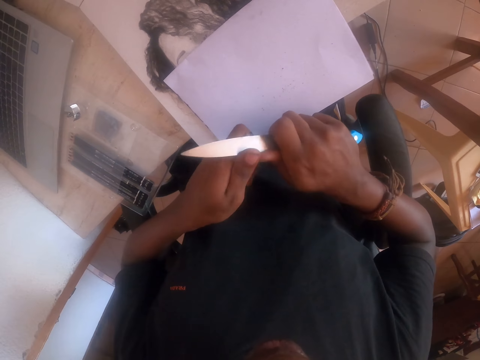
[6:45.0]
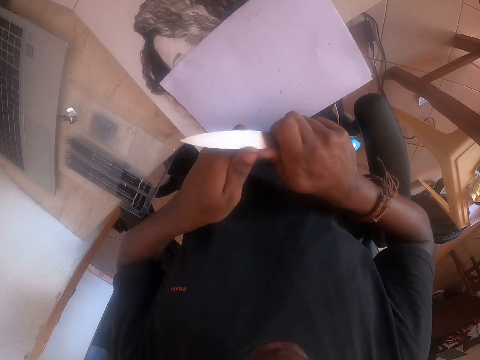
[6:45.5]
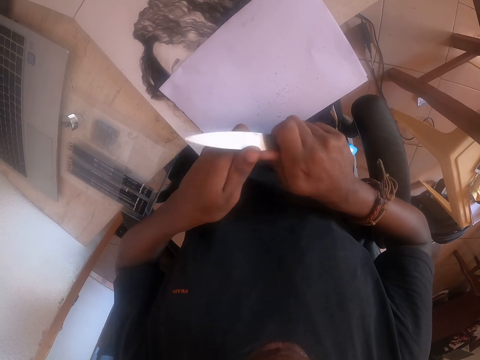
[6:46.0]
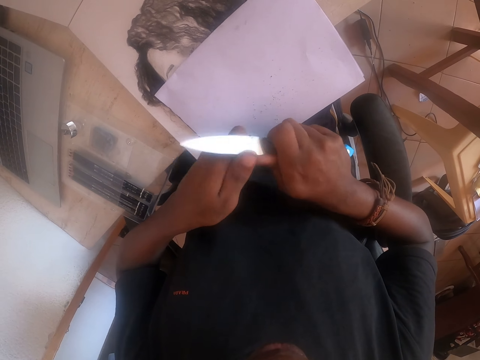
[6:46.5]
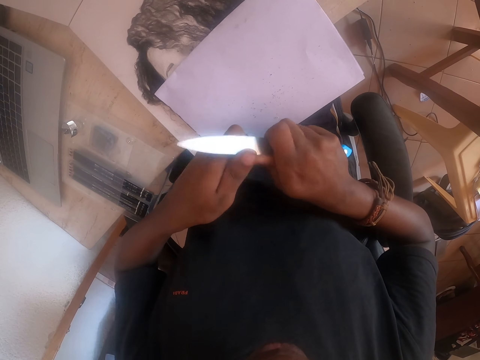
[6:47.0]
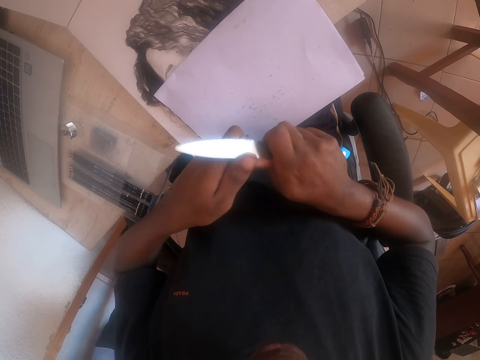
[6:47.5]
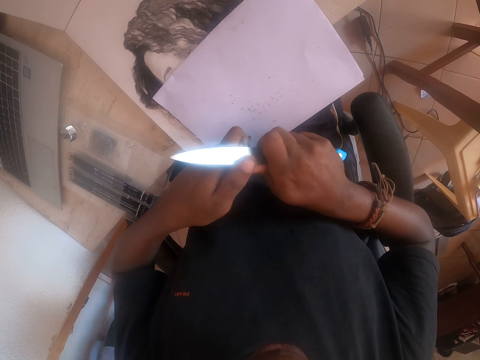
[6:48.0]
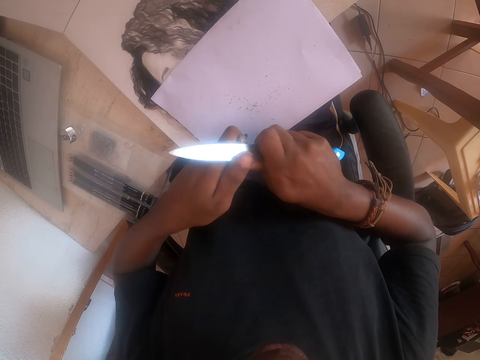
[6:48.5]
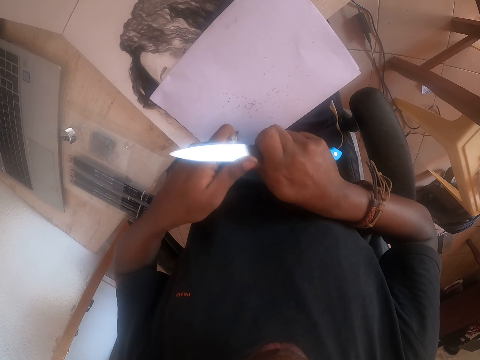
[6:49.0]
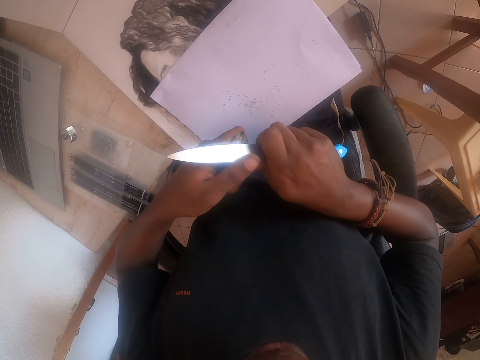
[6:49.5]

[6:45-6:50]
The camera wearer sharpens a pencil.

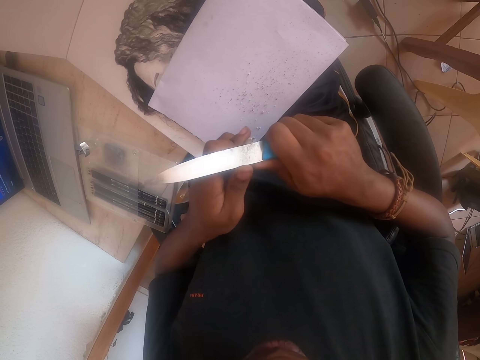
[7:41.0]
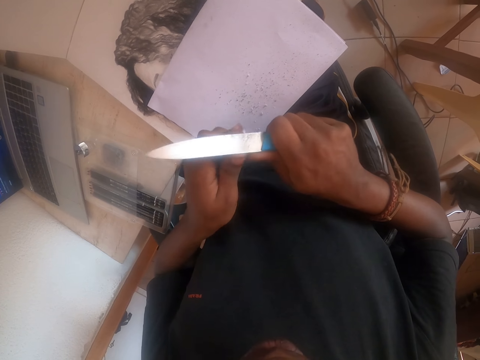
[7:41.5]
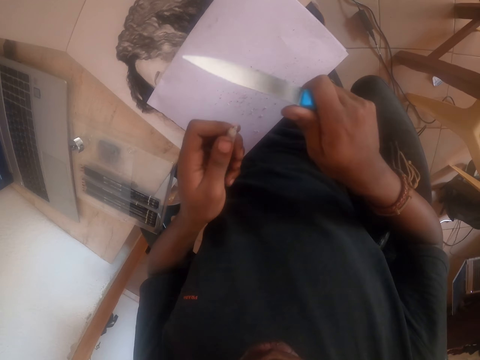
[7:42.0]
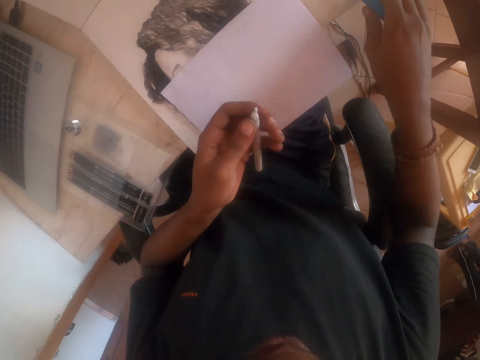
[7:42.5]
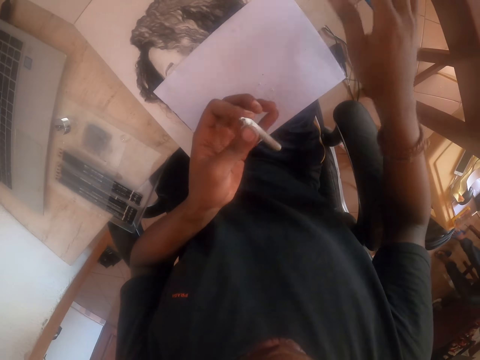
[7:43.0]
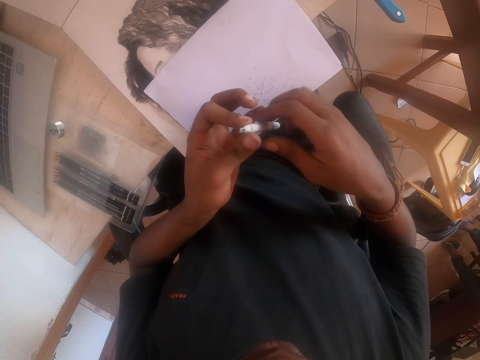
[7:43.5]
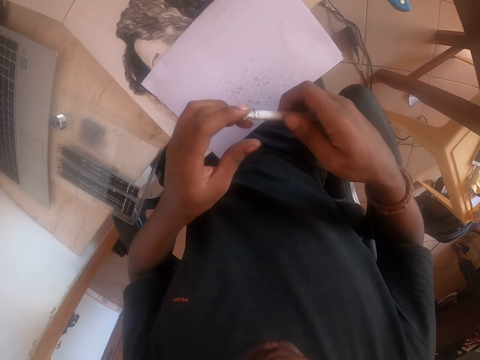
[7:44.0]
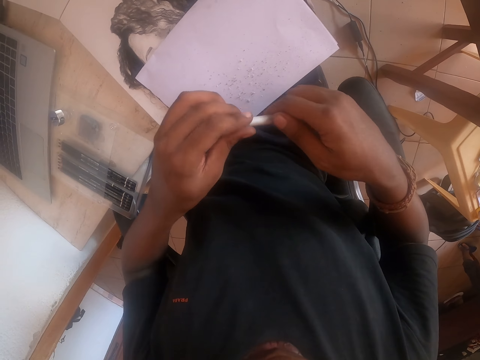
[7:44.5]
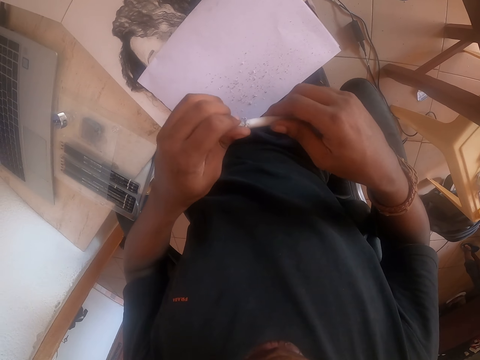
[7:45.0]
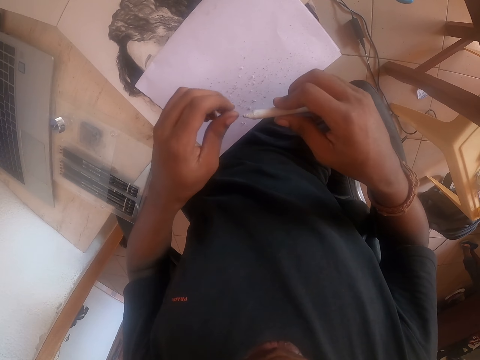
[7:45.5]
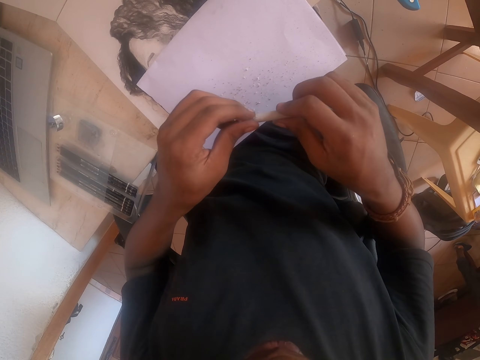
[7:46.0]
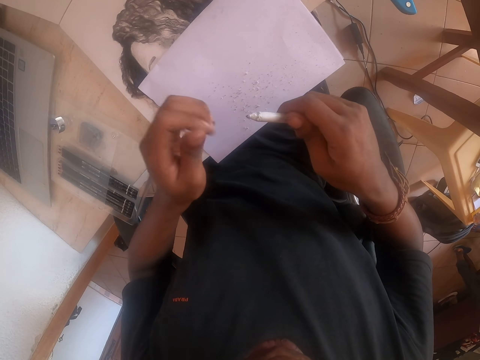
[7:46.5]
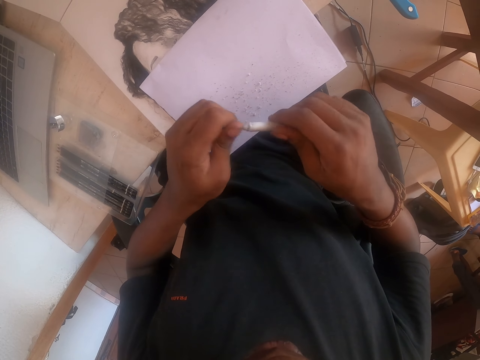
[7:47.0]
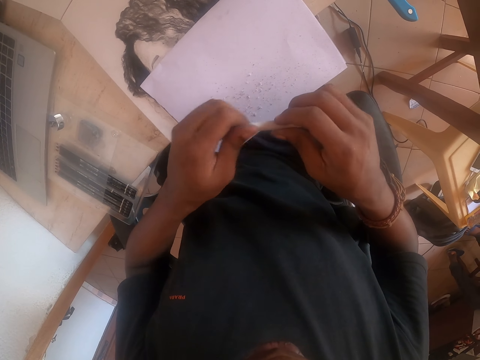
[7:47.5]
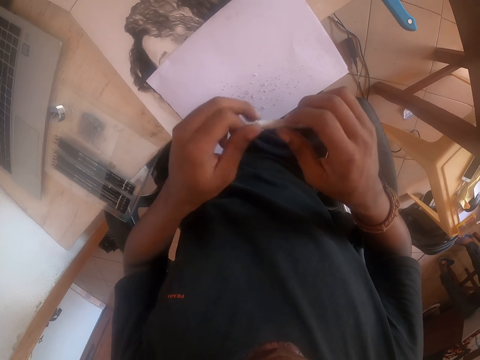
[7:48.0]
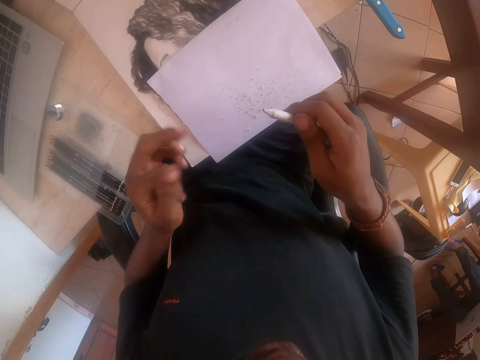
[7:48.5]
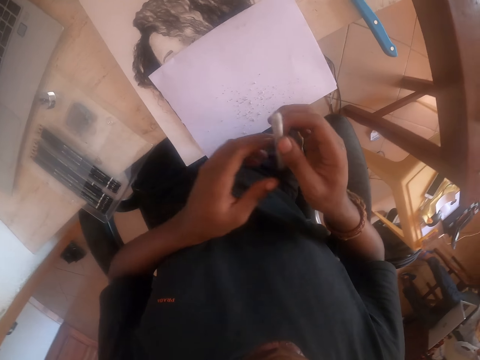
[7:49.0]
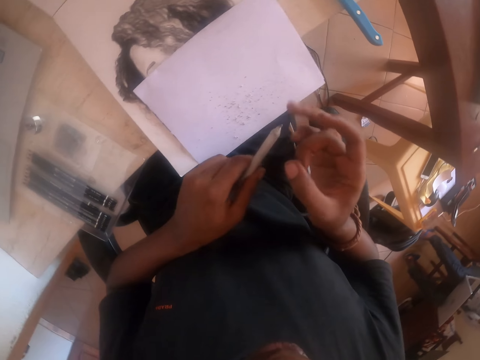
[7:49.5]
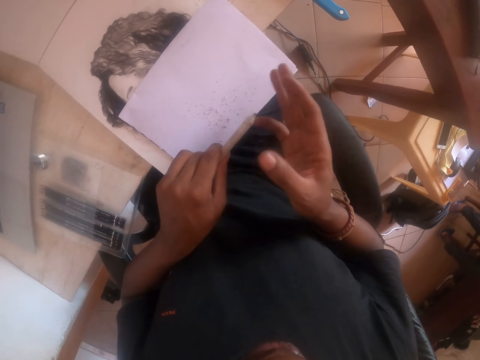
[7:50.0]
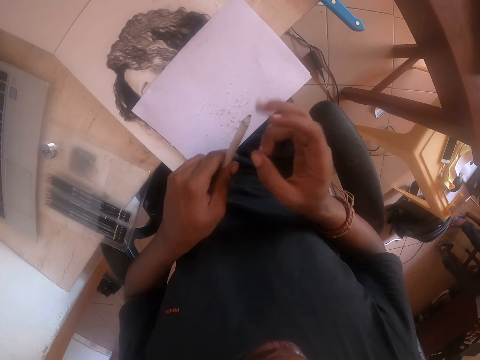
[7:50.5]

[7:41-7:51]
The camera wearer places the knife on the table. They drop the knife. They remove the pencil dust from the pencil lead. They transfer the pencil to the left hand.

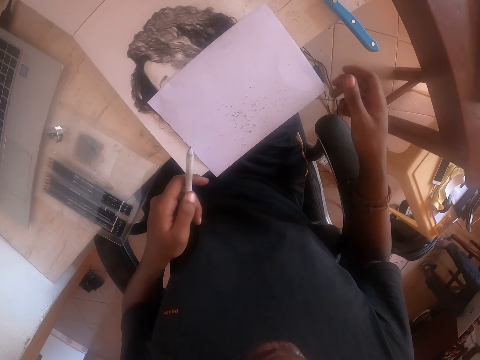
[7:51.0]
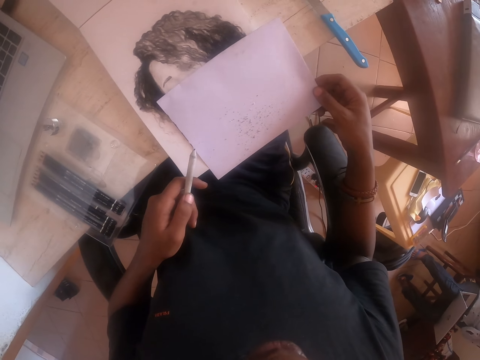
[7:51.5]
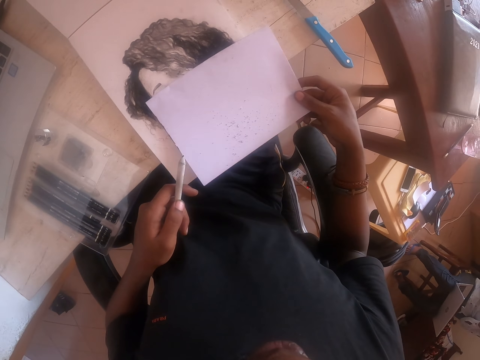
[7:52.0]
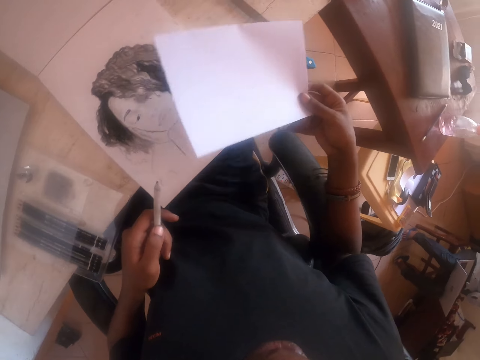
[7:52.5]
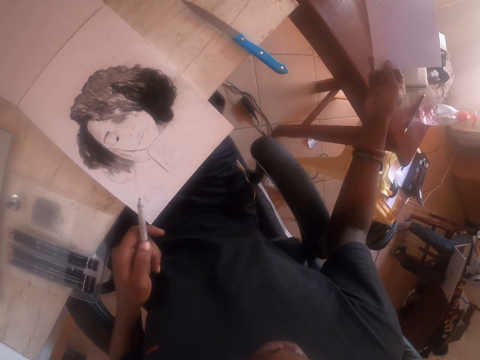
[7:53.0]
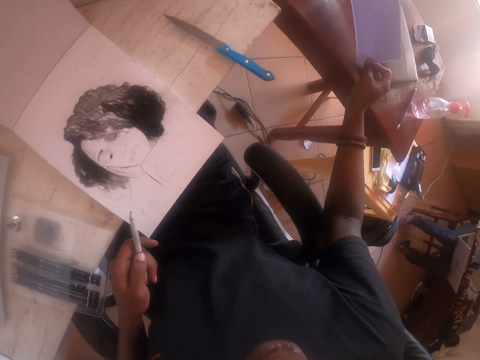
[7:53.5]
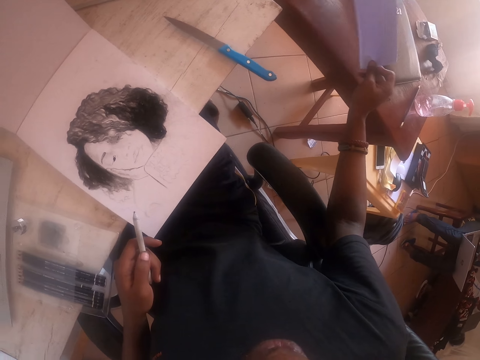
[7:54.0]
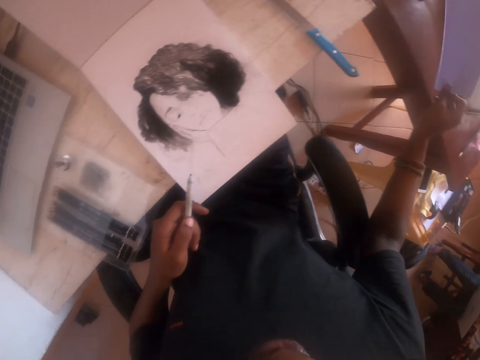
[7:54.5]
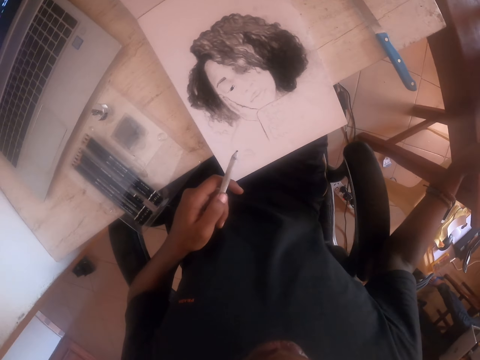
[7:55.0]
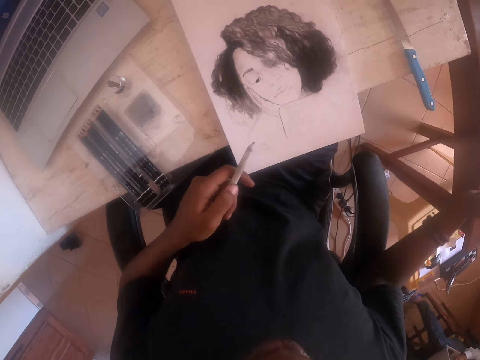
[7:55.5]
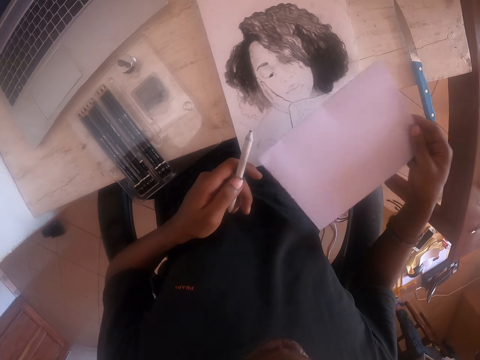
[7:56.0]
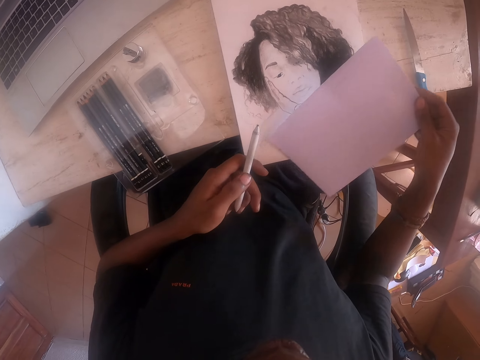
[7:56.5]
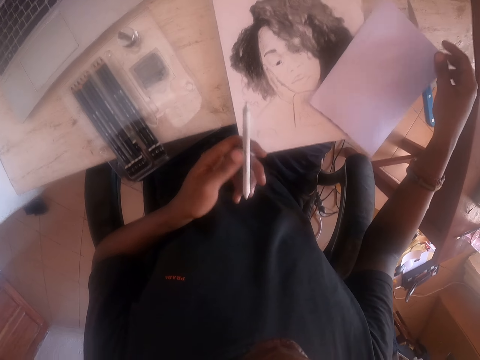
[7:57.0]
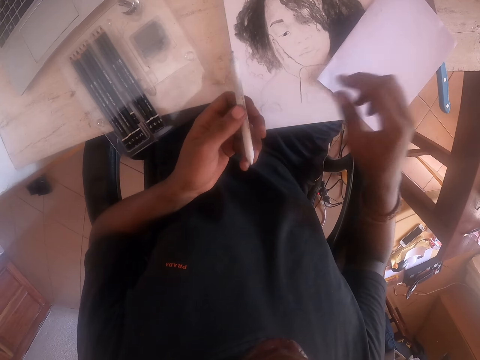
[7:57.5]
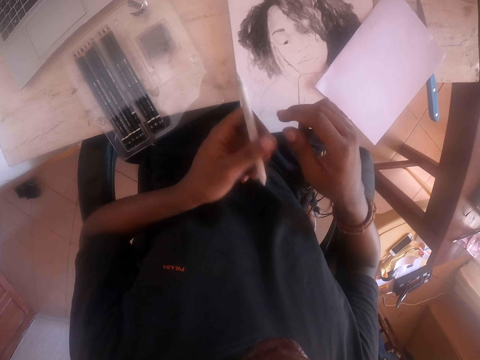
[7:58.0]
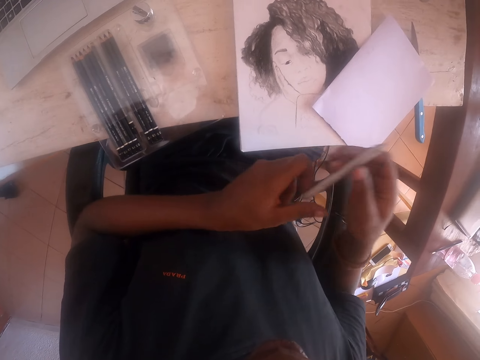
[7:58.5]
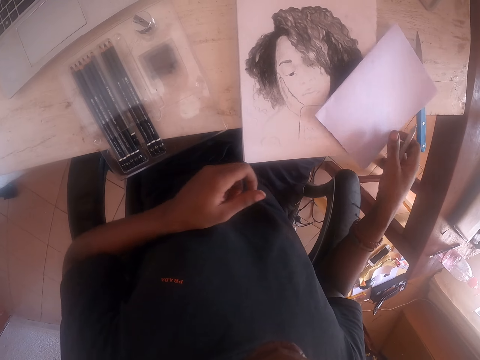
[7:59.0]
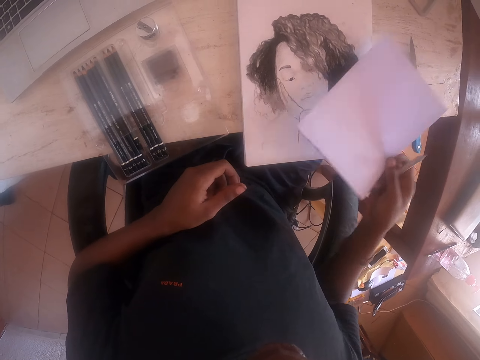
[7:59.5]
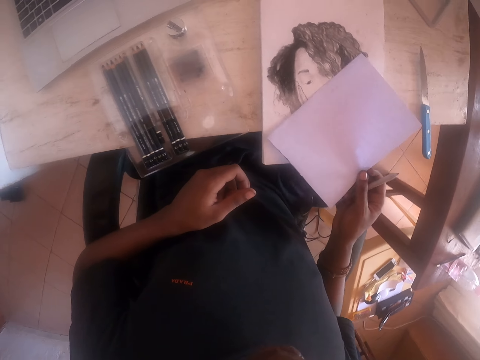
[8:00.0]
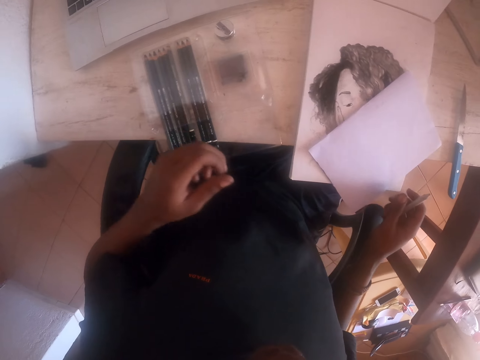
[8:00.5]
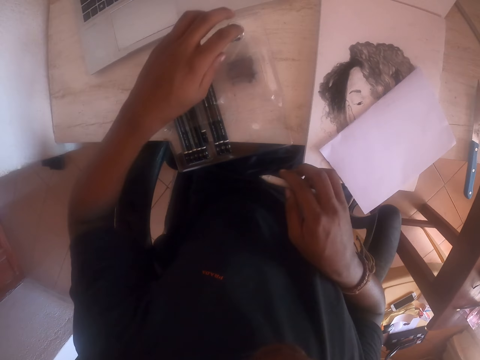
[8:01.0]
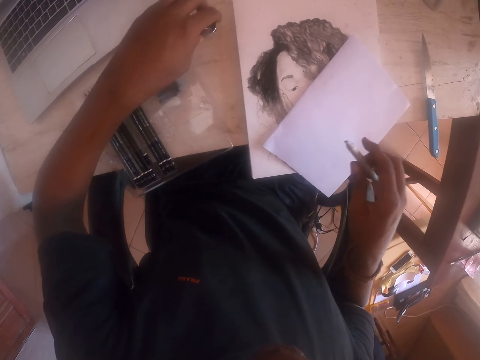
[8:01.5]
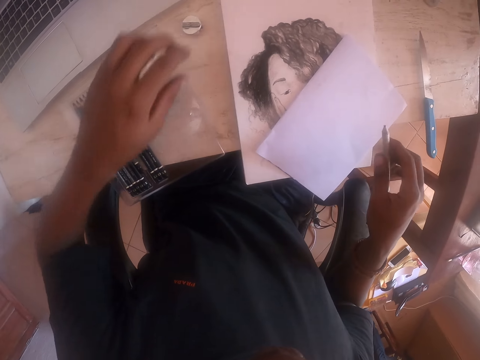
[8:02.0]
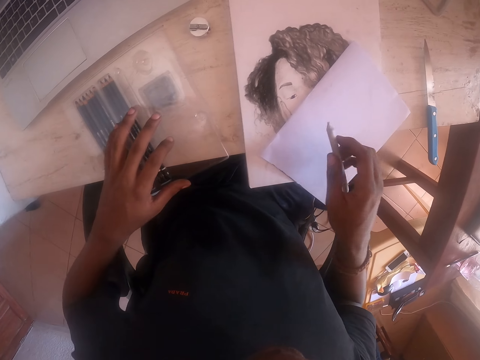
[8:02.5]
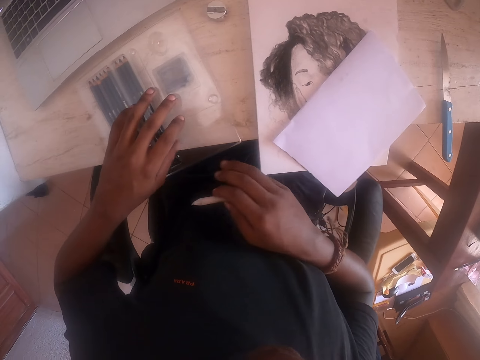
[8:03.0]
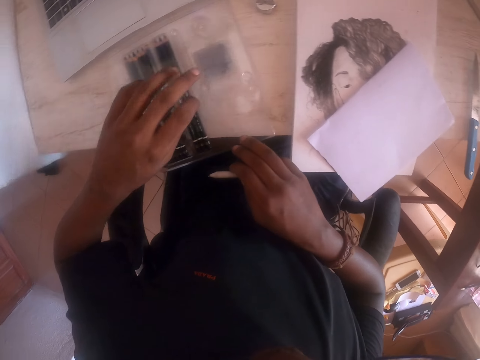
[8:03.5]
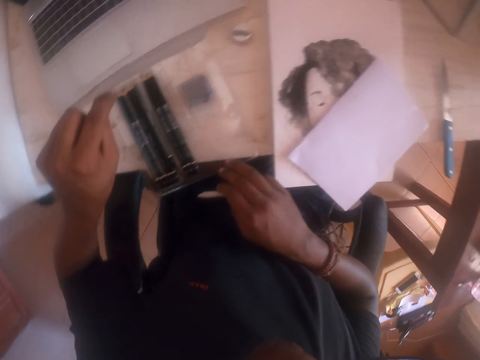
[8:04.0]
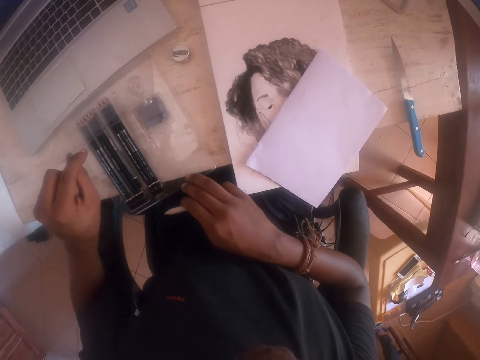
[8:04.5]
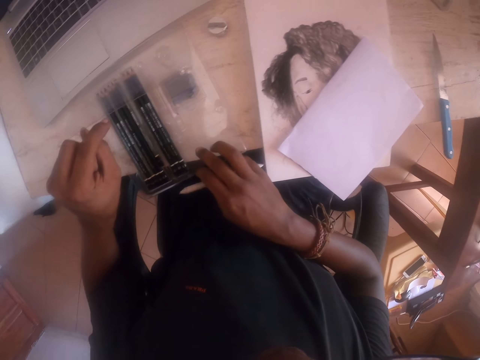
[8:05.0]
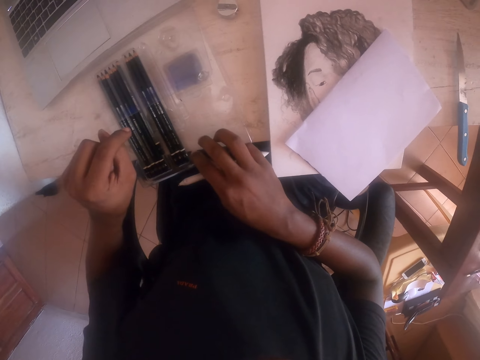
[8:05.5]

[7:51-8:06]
The camera wearer carries the piece of paper. They pour the pencil dust on the table. They place the piece of paper on the drawing paper. They transfer the pencil to the right hand. They drop the paper on the table. They adjust the piece of paper. They lift the sharpener and place the sharpener on the table. They move the sharpener. They open the pencil file.
